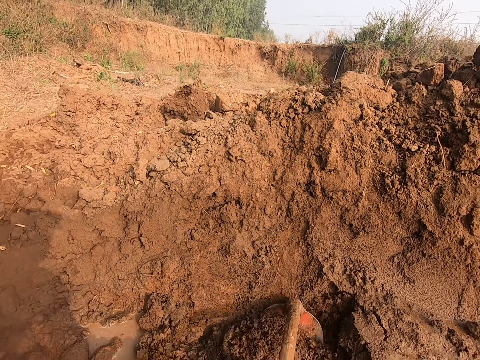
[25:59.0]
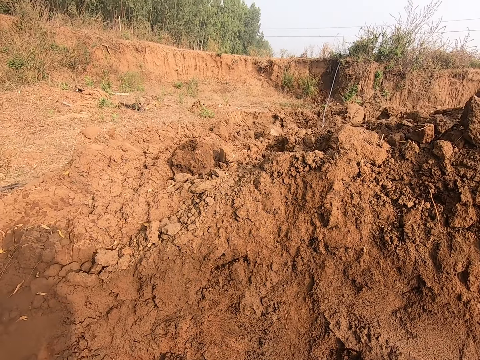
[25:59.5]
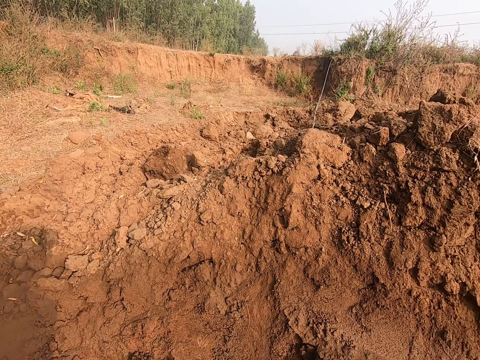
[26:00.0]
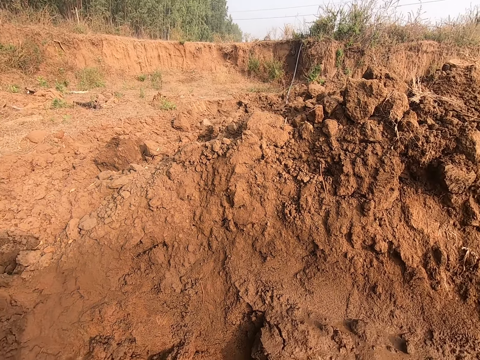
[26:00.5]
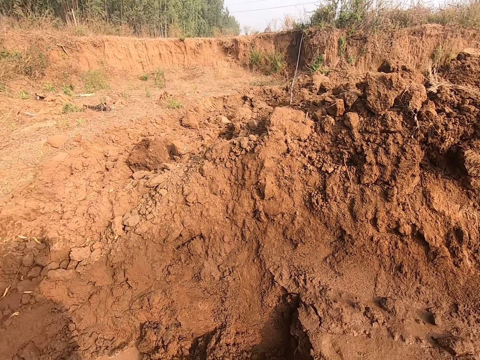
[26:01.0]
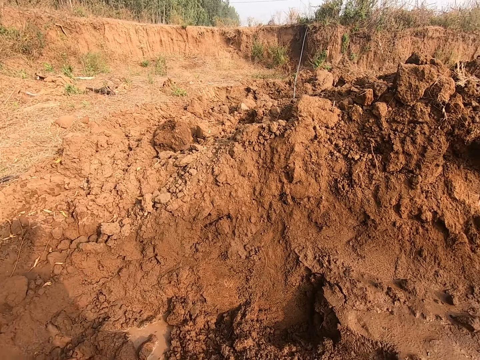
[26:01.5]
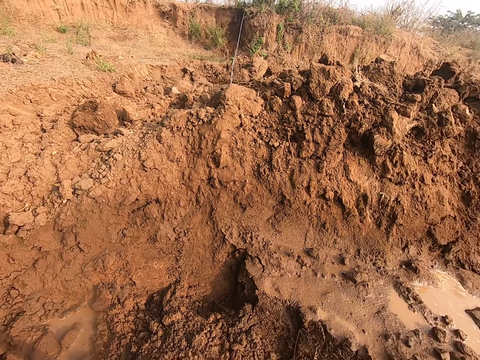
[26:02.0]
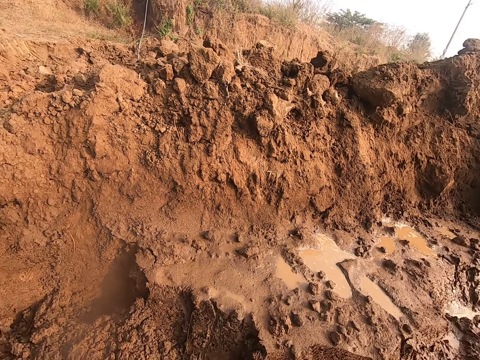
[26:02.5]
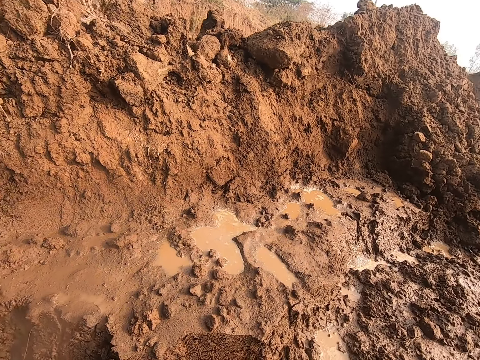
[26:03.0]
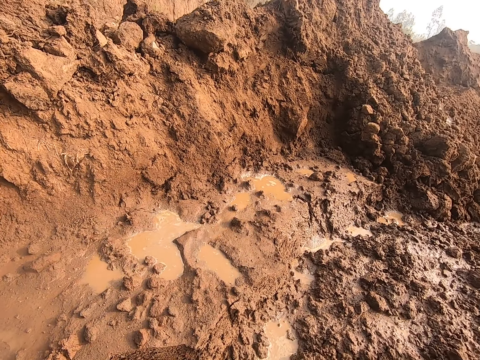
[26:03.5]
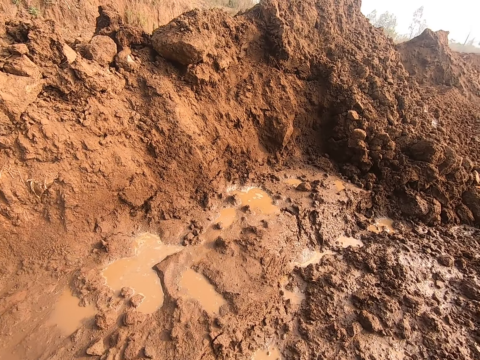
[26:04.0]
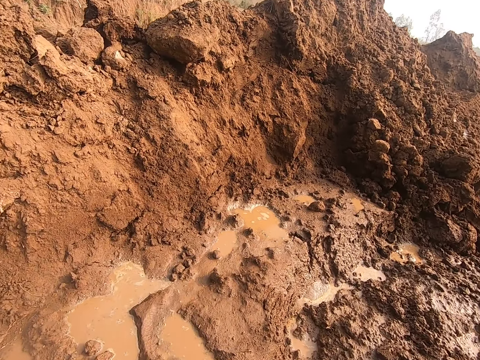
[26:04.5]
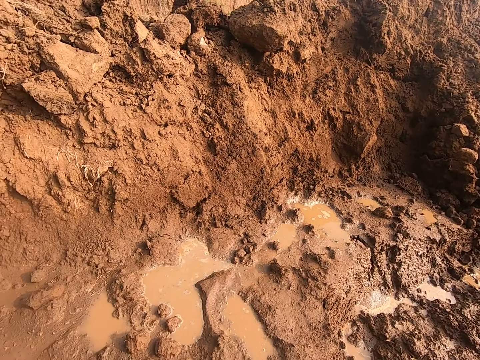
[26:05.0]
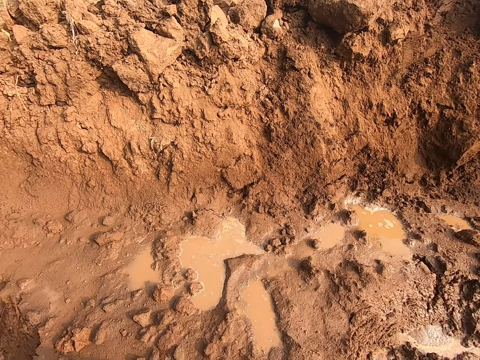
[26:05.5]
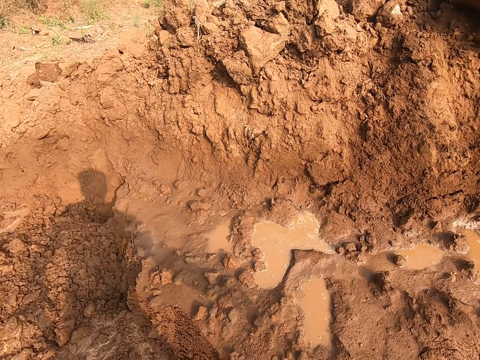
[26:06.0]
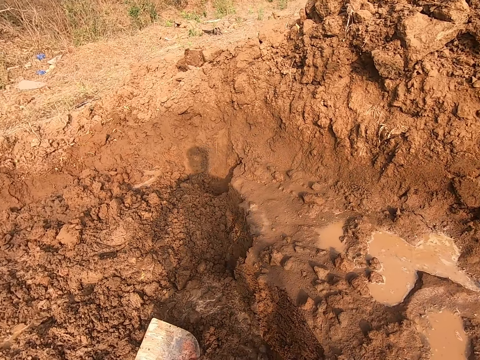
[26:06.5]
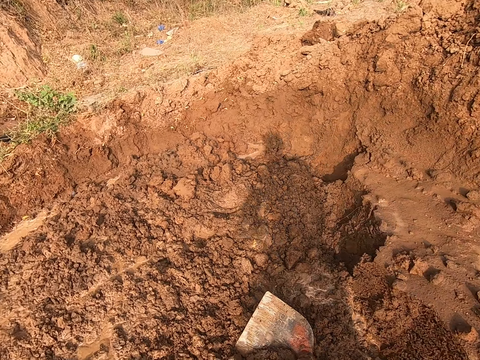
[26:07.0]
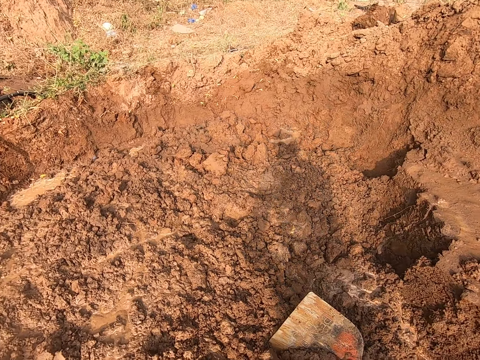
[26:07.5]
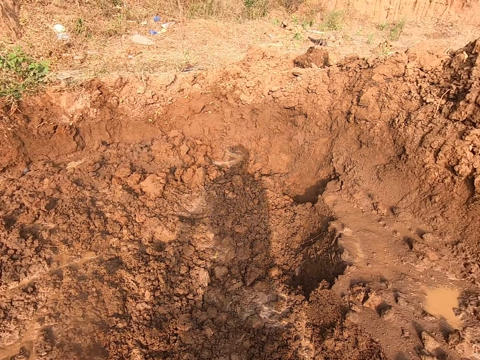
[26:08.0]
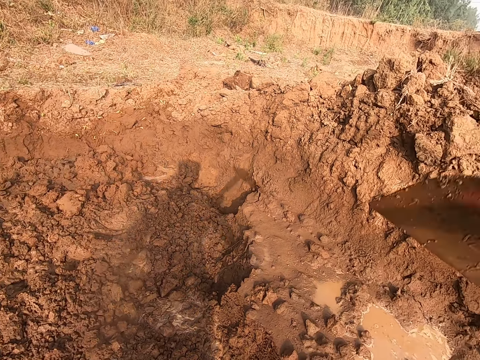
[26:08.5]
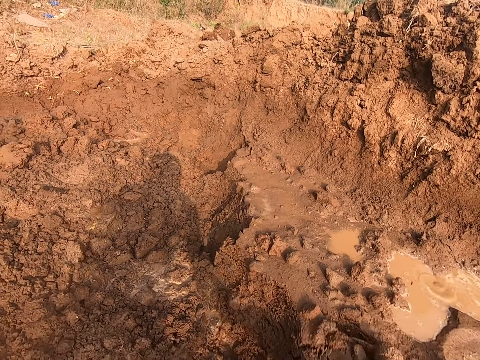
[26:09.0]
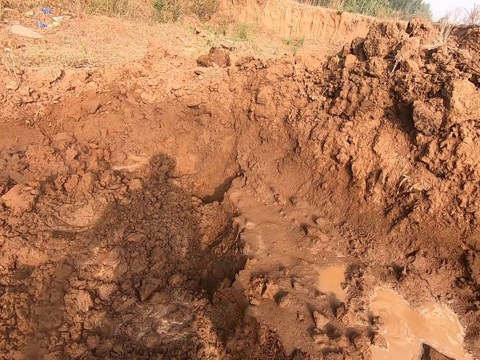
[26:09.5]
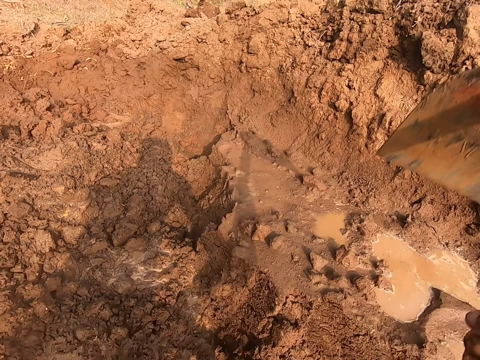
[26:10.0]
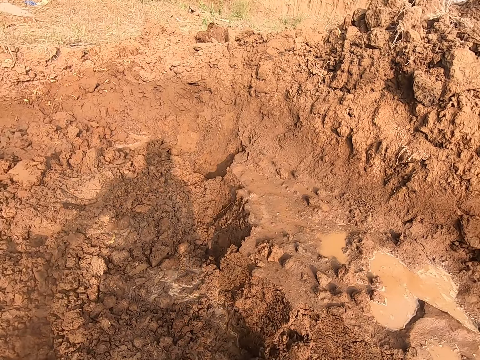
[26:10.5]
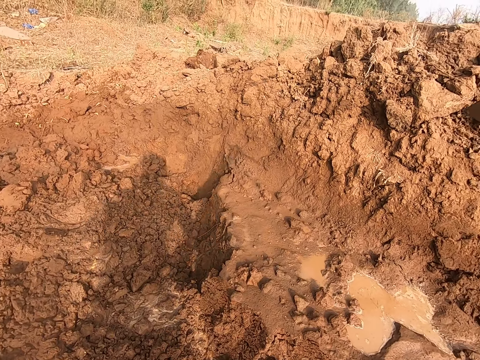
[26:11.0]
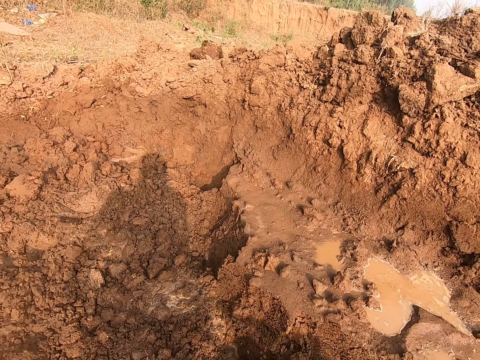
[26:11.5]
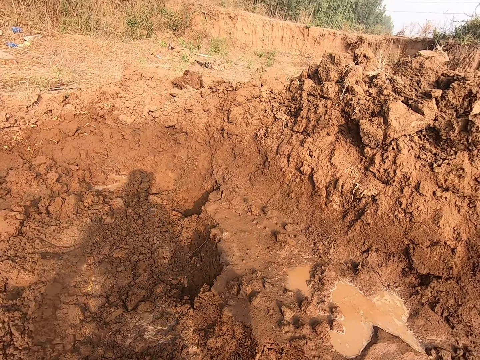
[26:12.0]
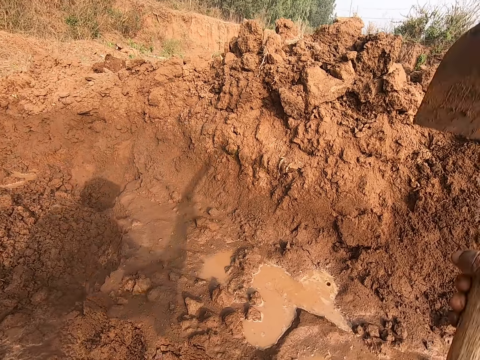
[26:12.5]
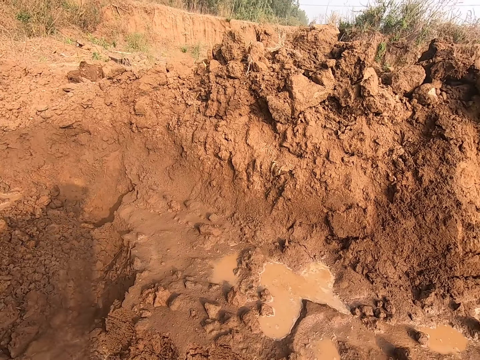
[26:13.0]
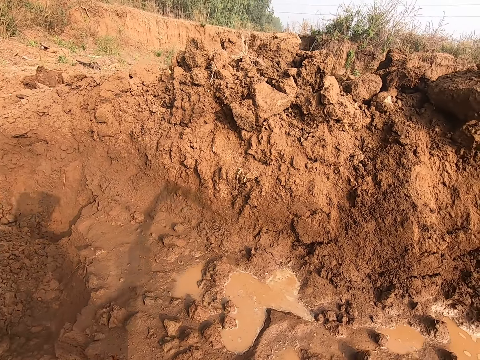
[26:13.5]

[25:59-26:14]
The camera wearer looks at the mud. They walk on the mud. They look around the compound. They dig the mud with the hoe.

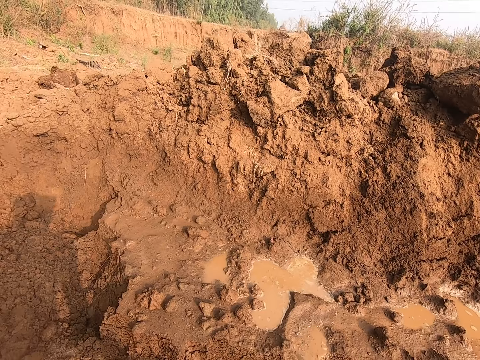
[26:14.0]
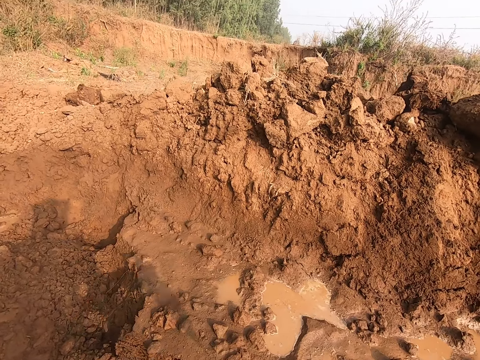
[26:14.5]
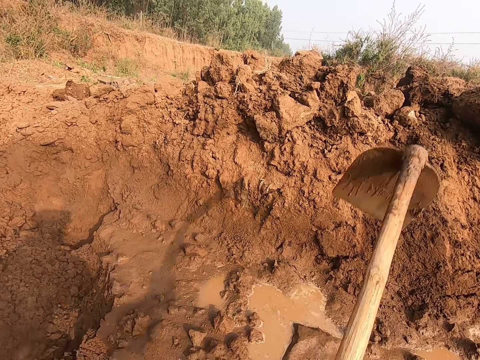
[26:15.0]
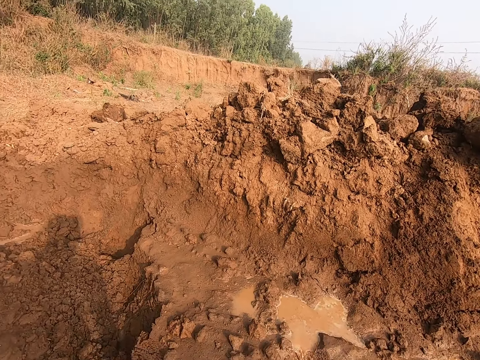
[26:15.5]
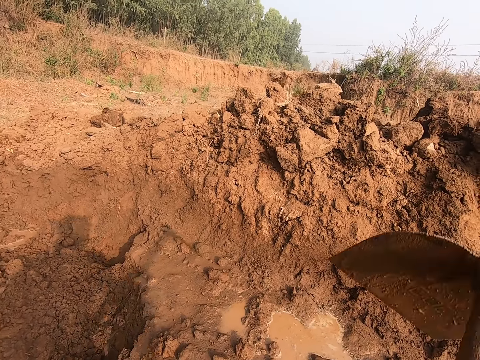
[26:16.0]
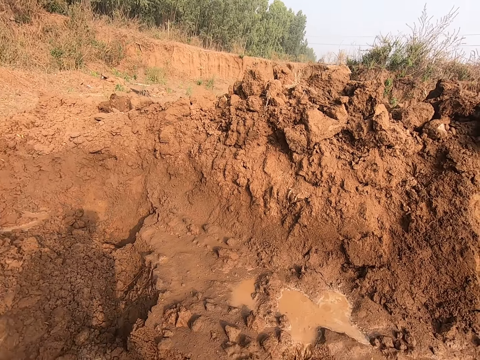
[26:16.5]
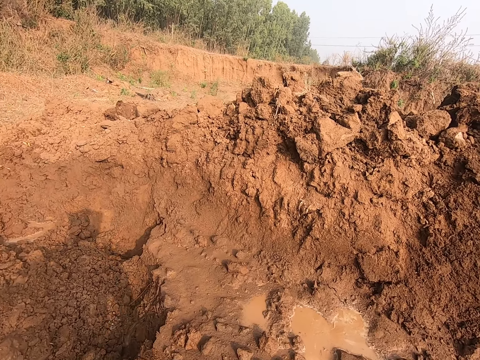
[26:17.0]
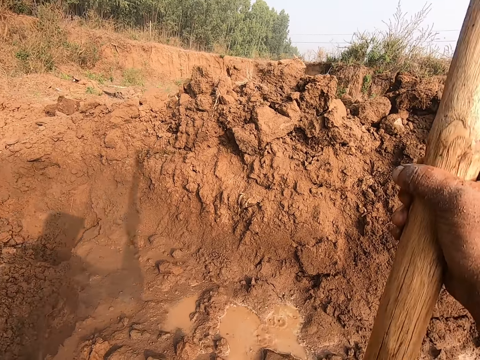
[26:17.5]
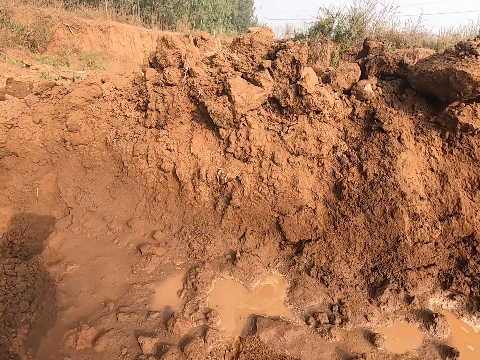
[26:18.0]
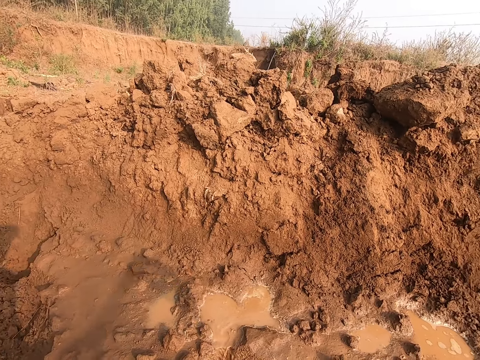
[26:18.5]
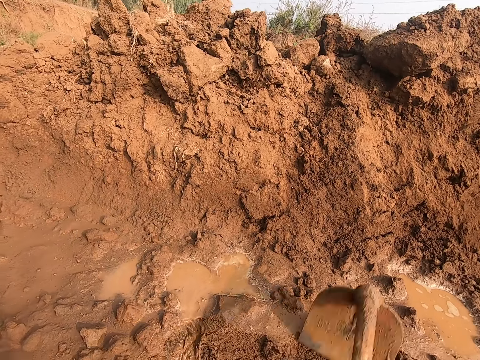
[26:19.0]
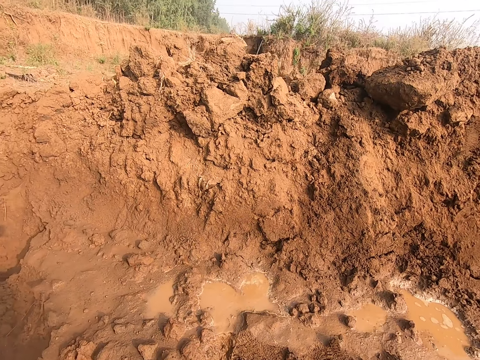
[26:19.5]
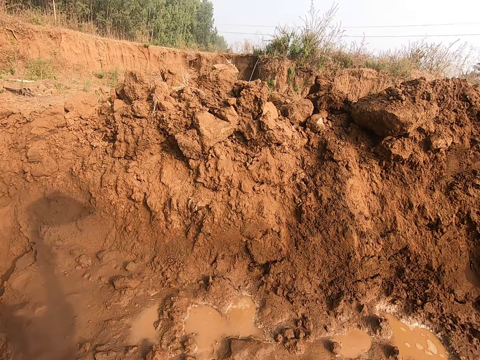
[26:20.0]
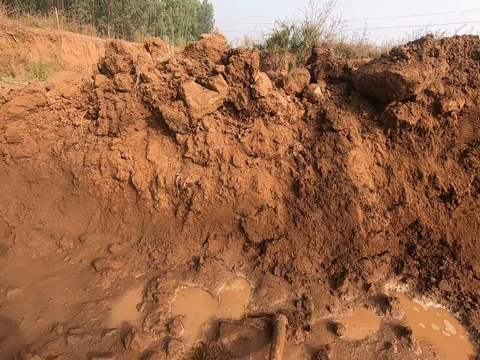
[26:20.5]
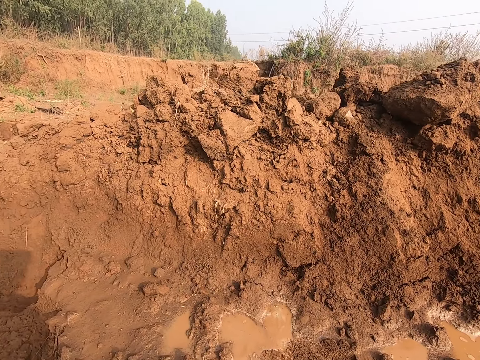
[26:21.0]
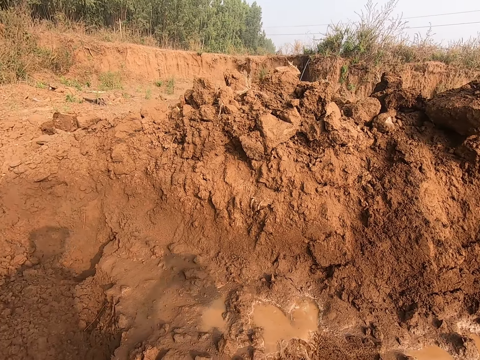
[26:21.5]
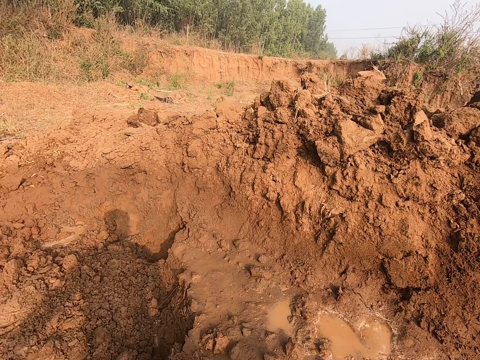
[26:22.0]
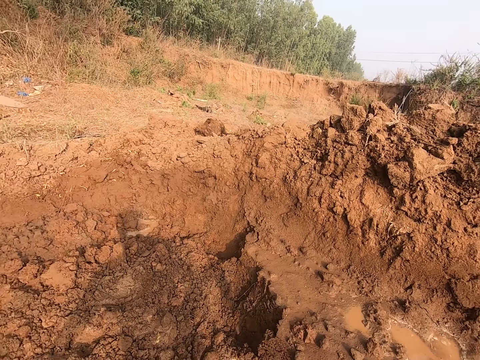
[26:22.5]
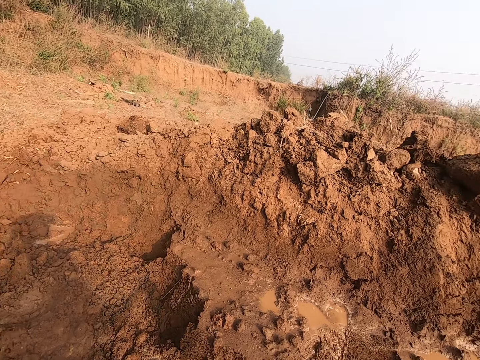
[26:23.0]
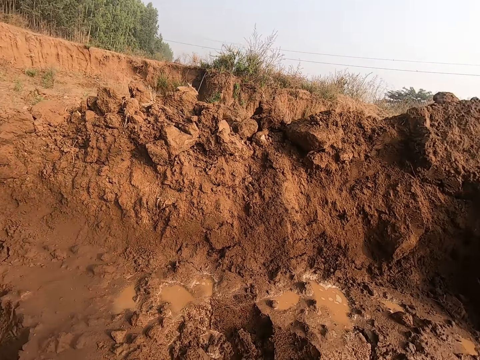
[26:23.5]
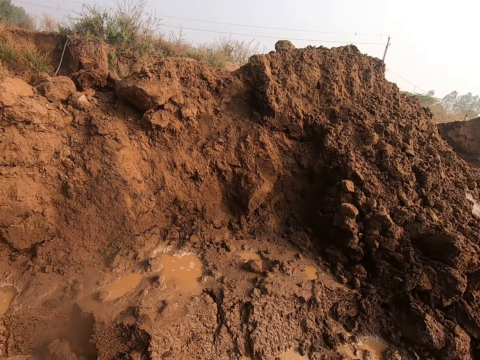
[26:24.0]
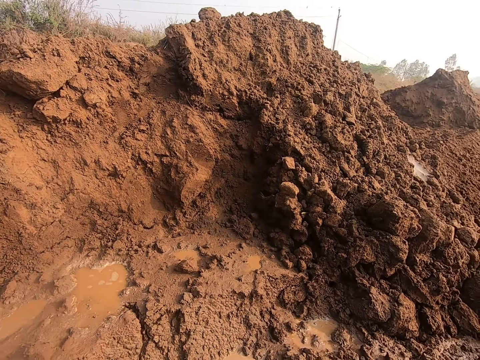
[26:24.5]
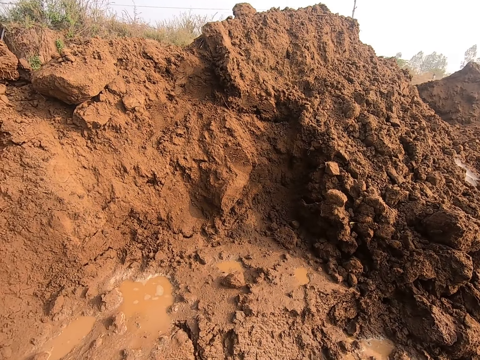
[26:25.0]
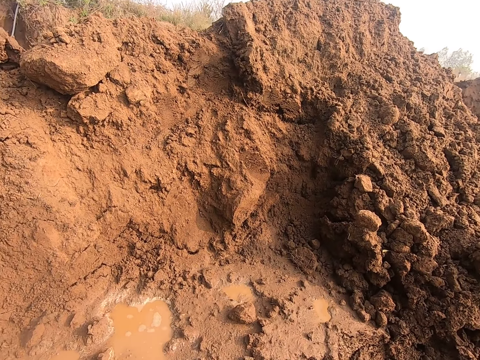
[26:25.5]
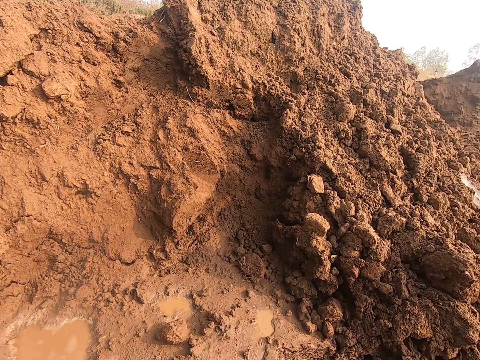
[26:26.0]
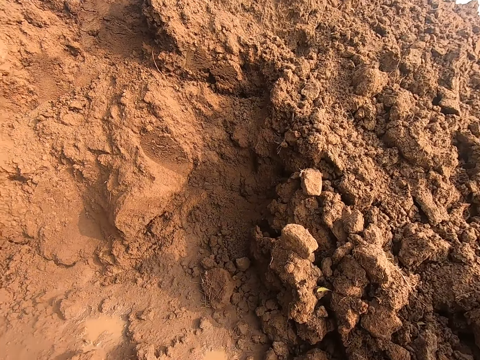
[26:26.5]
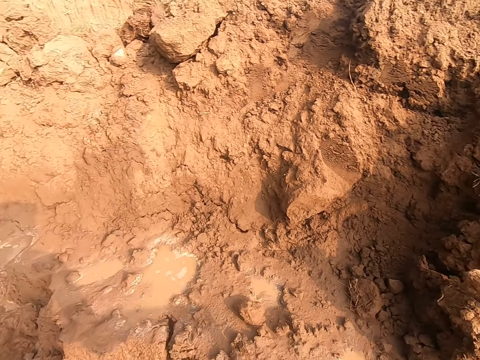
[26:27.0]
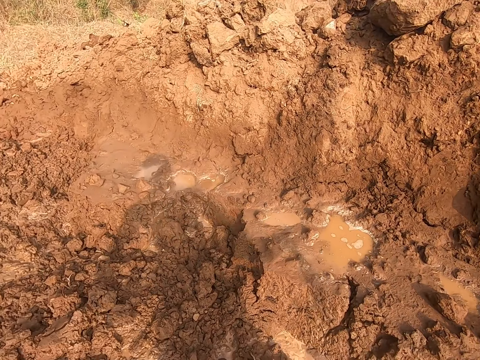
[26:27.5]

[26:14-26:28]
The camera wearer walks on the mud. They look around the compound.
